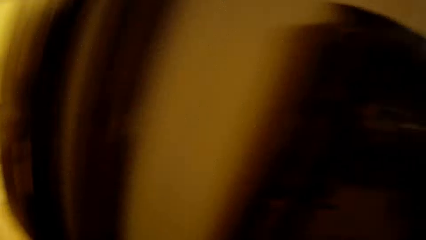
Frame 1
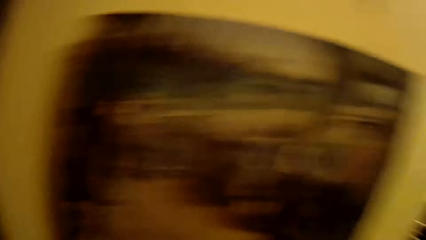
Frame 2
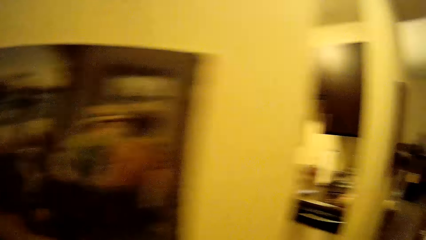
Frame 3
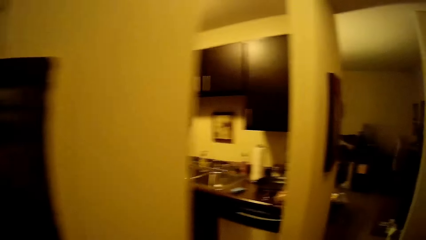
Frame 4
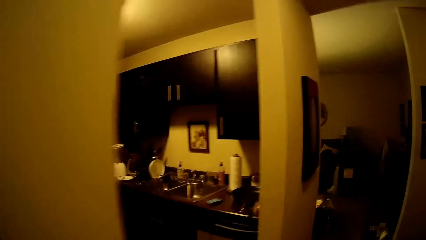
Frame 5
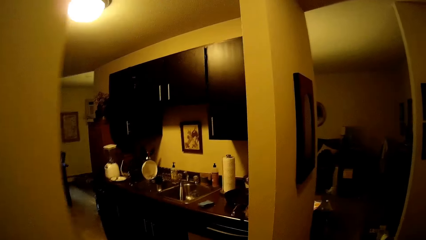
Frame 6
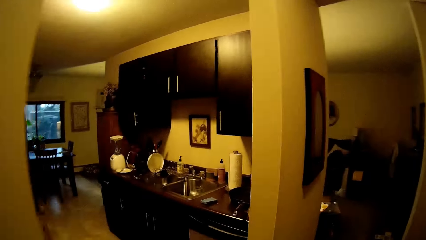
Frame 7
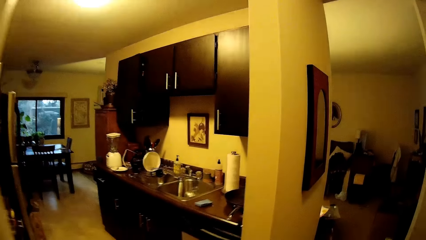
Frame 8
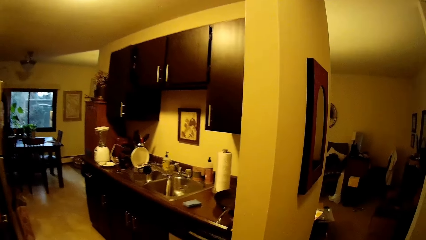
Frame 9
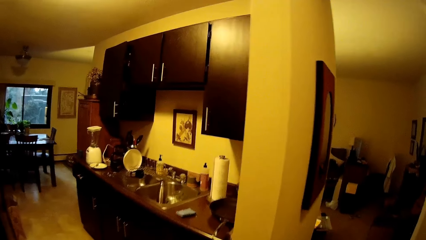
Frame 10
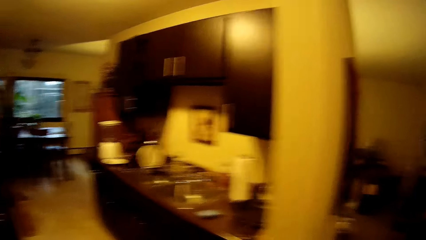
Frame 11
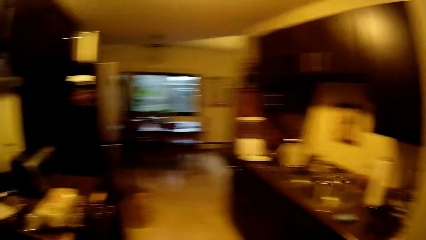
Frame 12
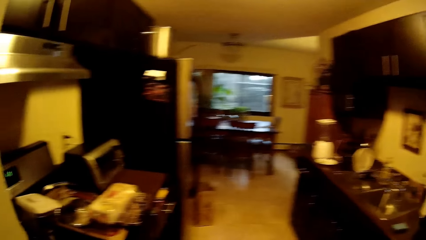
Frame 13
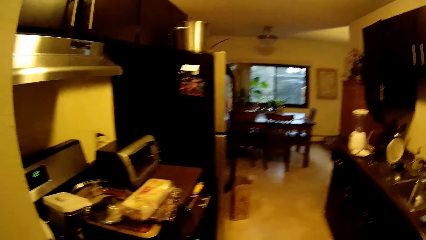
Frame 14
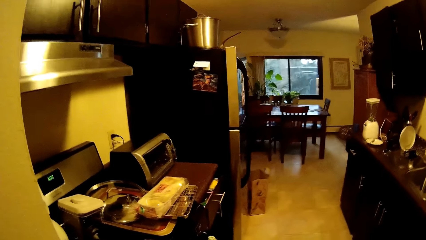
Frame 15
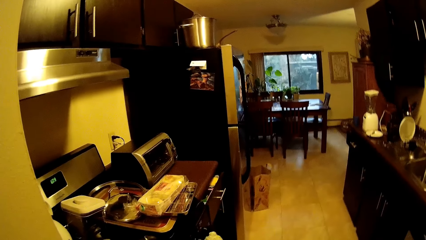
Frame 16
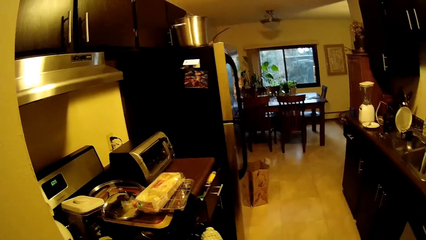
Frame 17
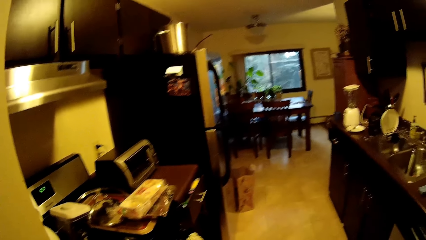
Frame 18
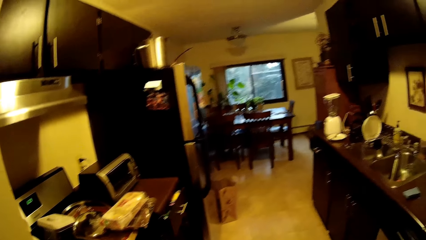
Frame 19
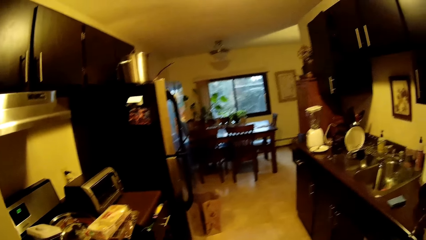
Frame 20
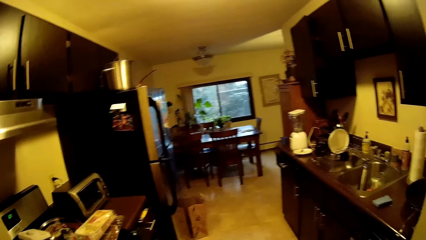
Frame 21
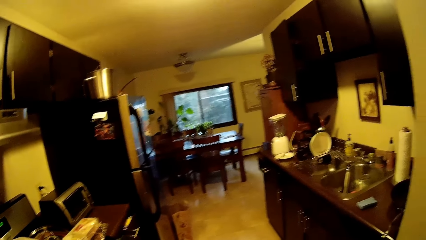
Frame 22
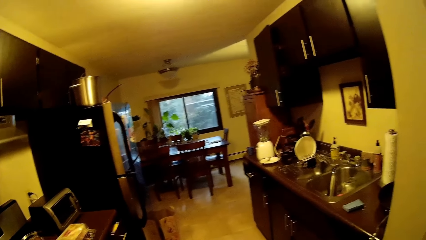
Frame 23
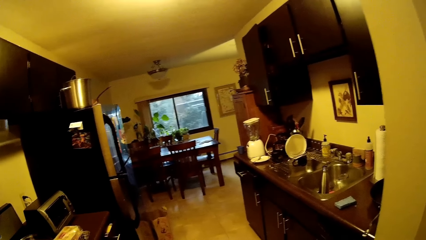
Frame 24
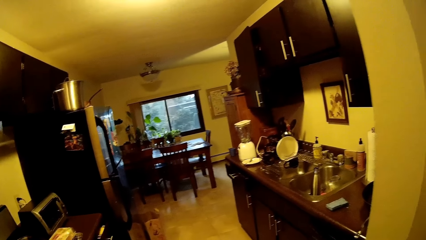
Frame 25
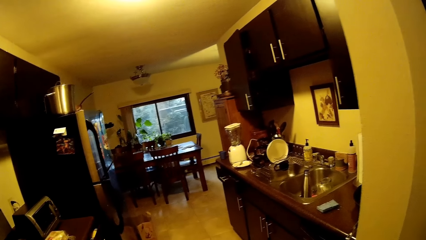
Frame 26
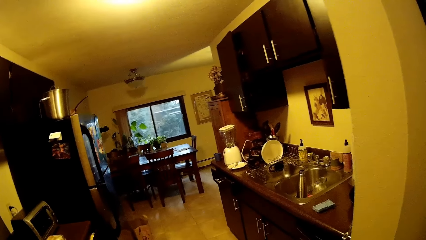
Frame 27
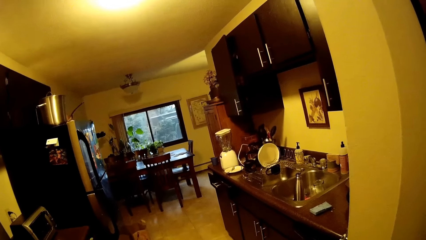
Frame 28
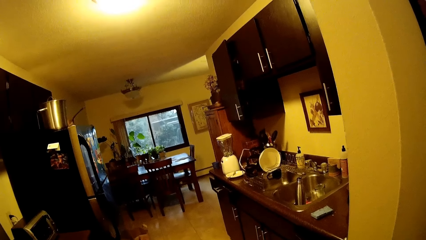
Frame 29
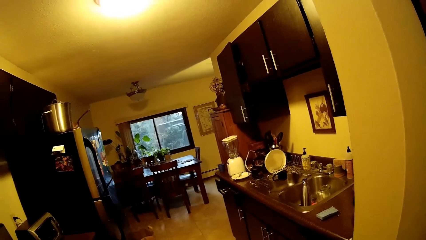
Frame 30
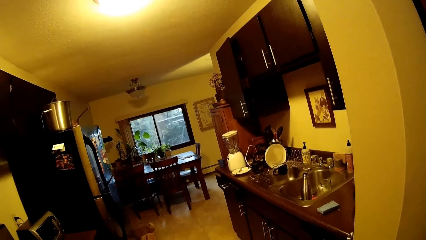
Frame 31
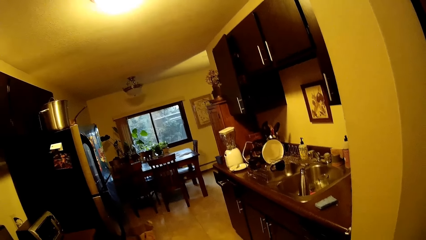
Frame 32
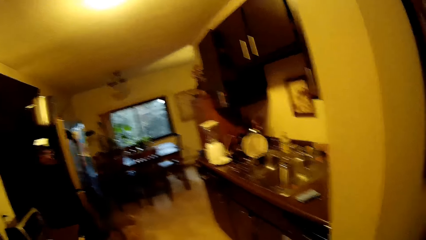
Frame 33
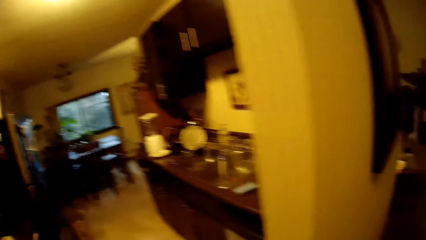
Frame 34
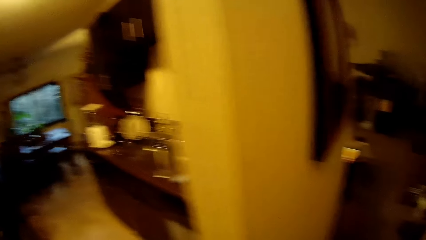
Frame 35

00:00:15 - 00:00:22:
The camera wearer walks towards a sitting room.

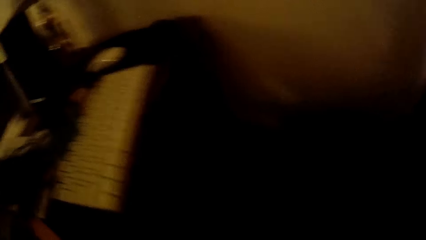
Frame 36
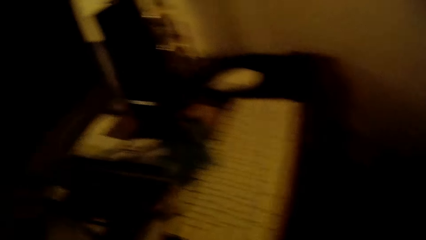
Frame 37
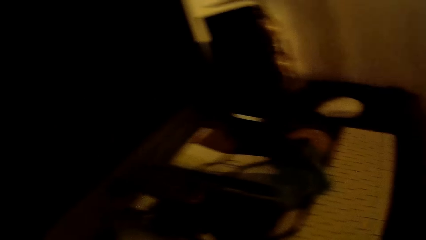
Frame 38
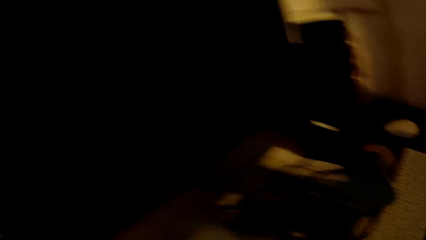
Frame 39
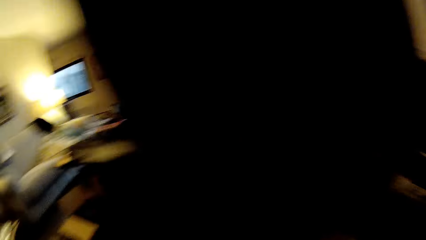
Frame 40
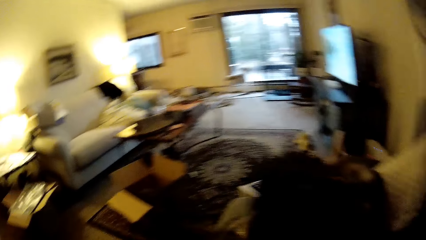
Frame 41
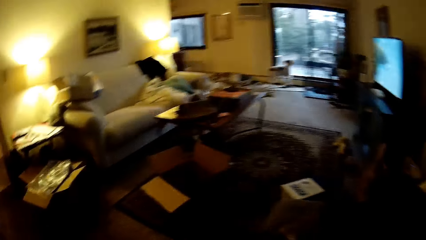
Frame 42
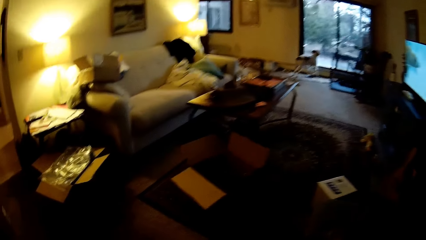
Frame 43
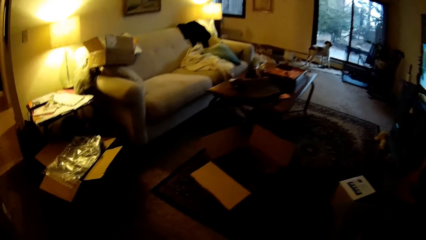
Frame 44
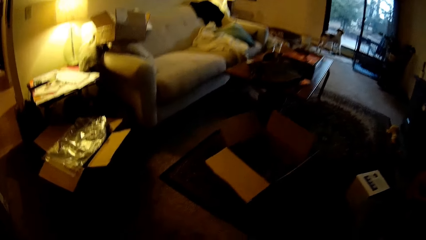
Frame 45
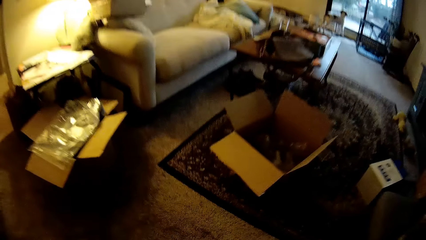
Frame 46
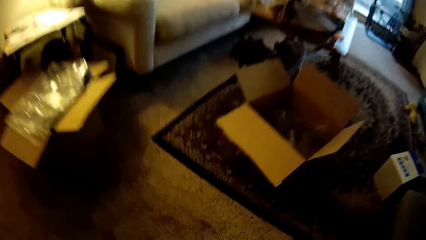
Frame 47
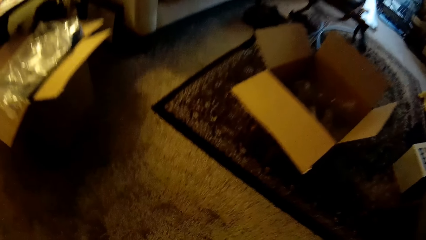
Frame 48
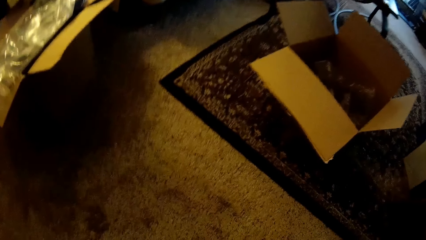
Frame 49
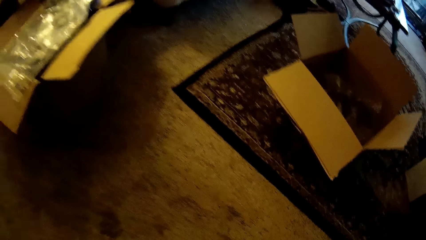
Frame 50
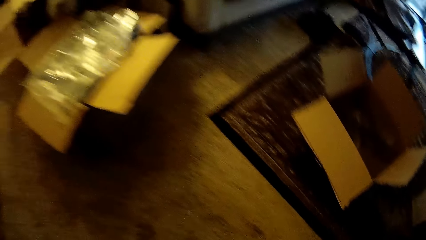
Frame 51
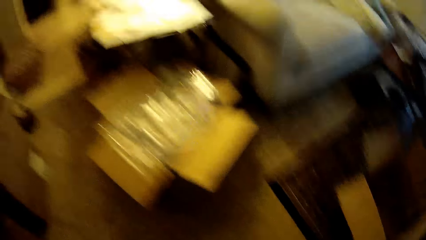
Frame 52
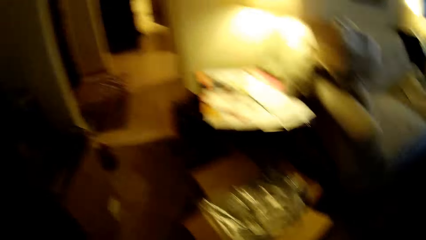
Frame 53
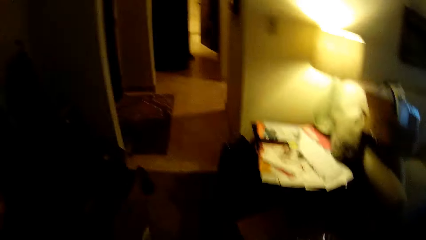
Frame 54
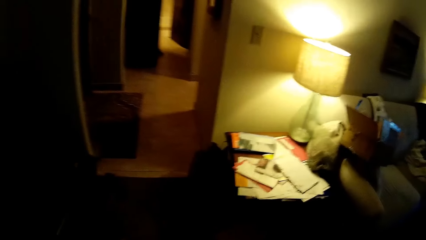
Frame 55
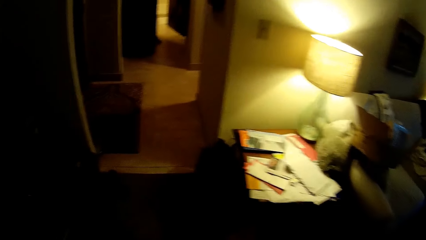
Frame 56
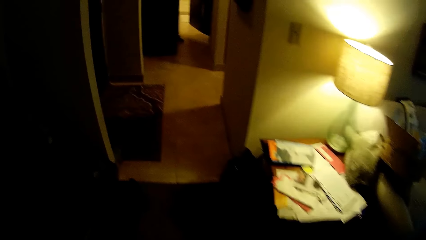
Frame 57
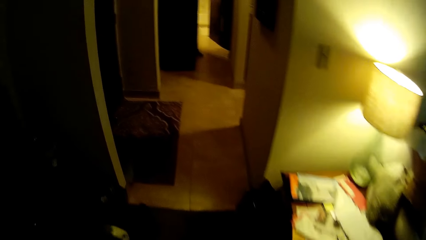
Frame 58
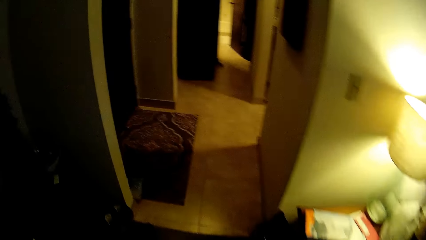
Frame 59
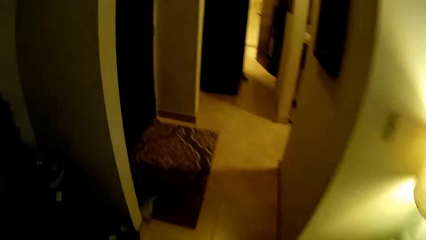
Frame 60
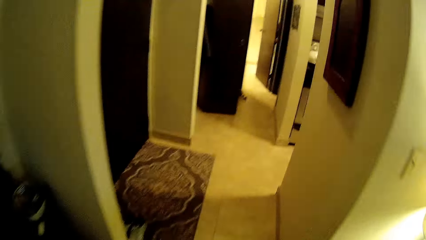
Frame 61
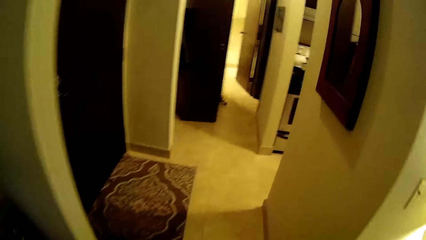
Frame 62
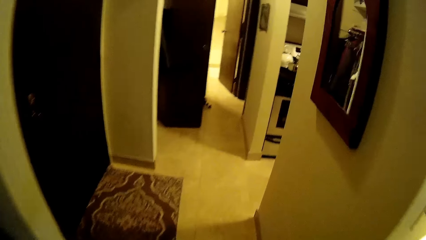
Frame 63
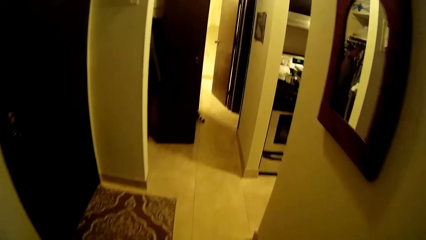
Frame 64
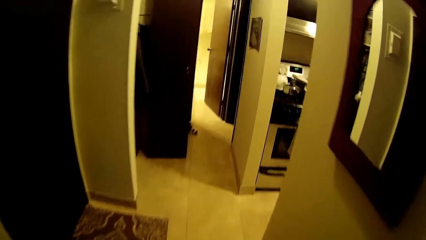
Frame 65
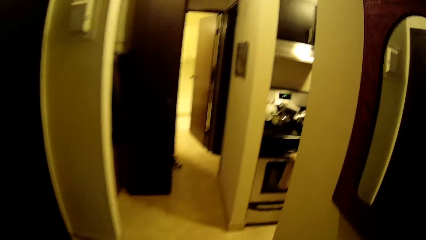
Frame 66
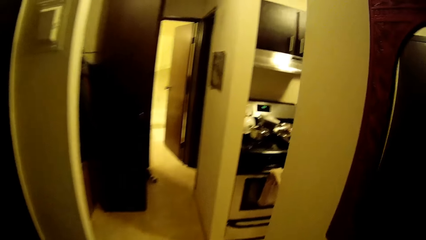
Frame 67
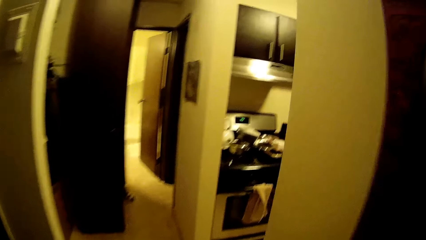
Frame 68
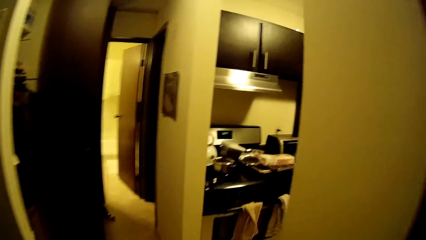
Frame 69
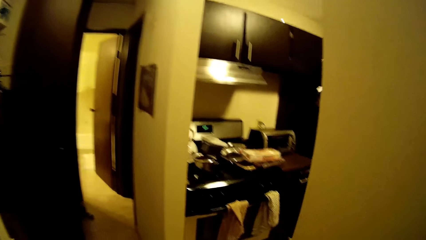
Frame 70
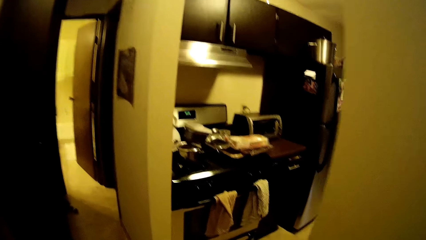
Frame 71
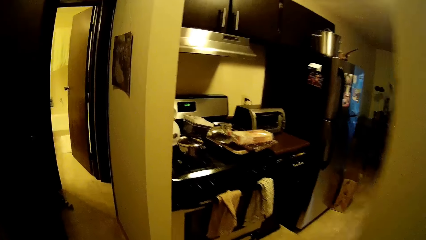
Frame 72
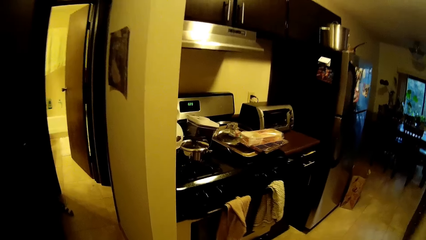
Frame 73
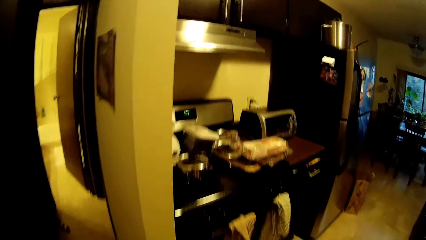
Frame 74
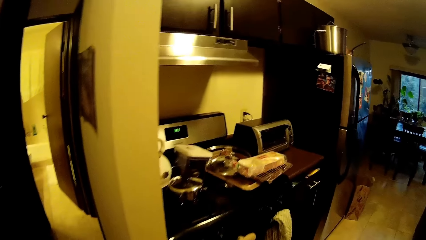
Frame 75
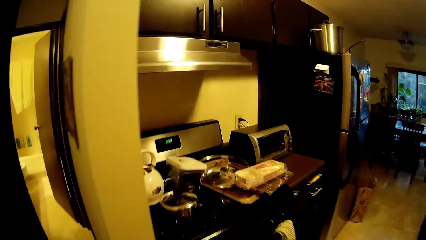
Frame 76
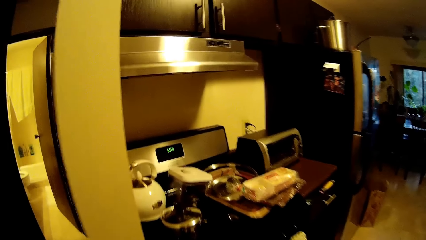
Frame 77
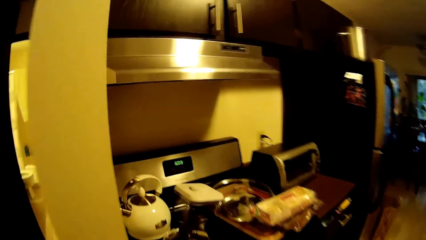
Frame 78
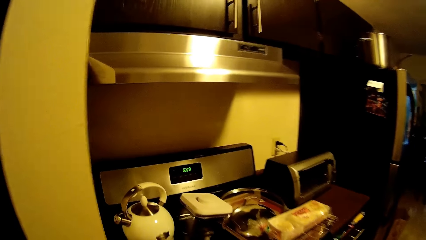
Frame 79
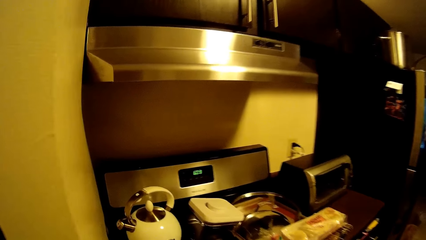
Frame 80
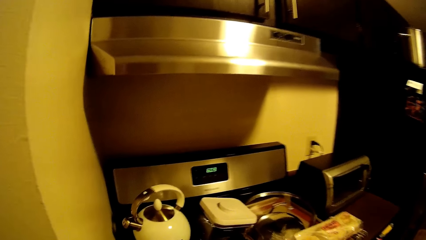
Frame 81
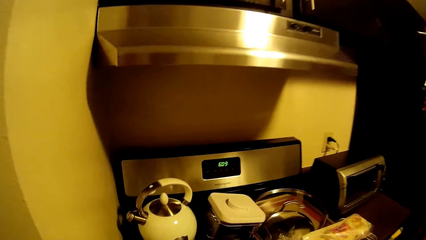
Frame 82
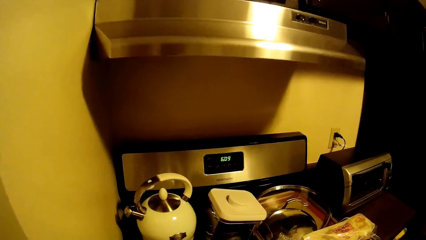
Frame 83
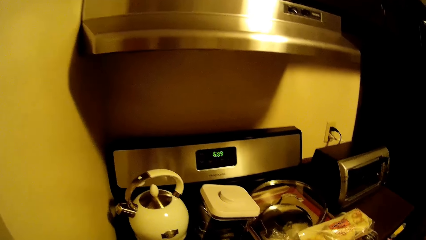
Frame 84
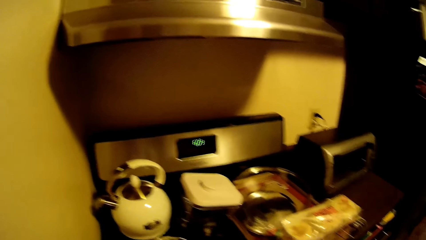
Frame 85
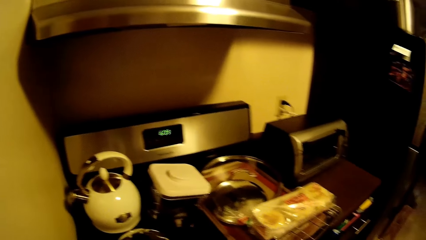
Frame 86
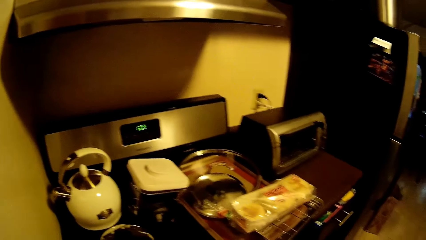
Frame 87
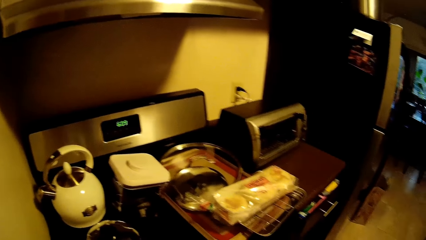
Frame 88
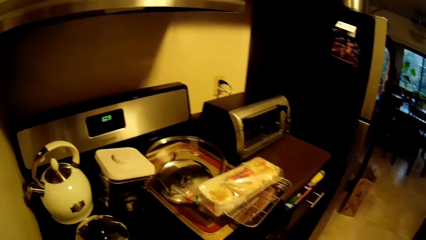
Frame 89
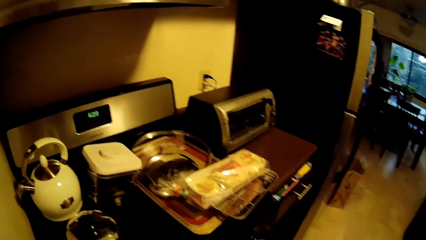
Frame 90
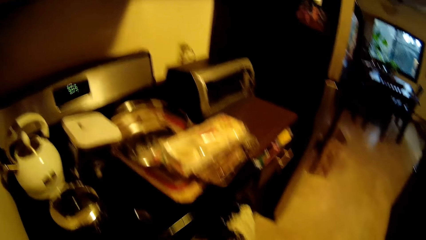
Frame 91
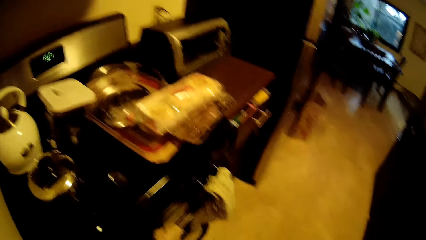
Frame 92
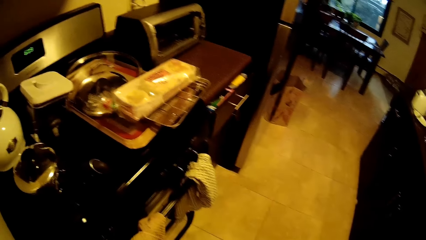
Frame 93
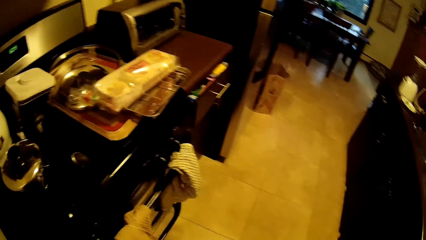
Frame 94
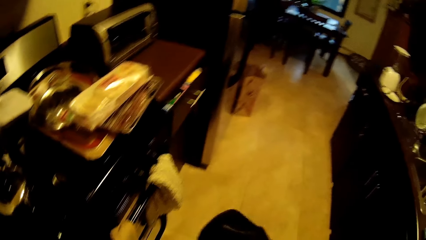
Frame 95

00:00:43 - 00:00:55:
The camera wearer walks towards a kitchen.
